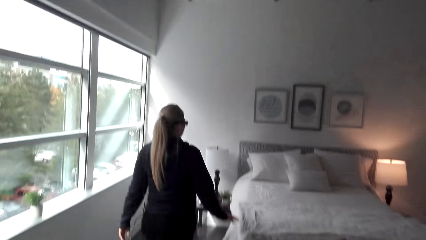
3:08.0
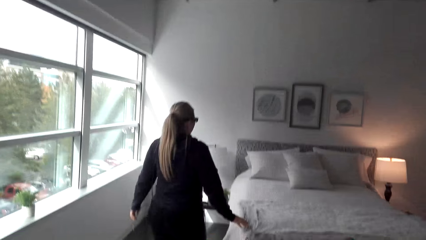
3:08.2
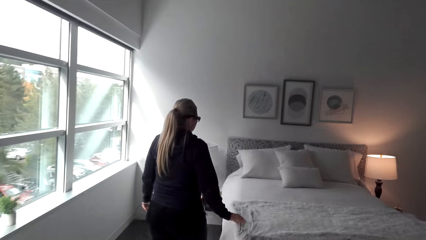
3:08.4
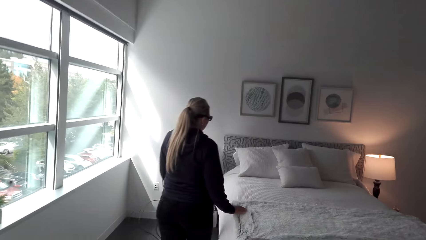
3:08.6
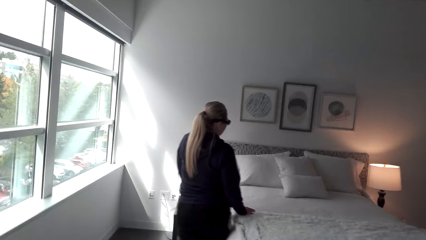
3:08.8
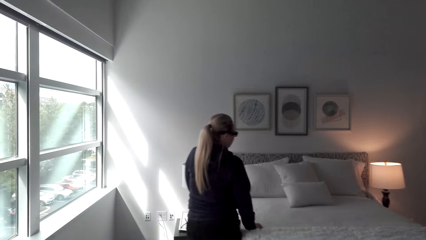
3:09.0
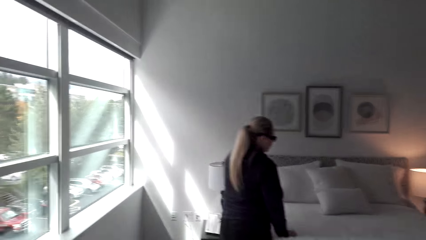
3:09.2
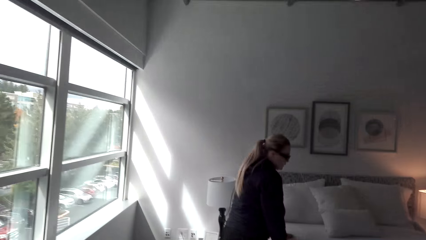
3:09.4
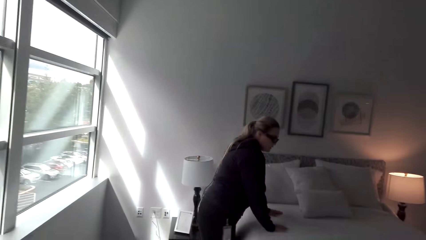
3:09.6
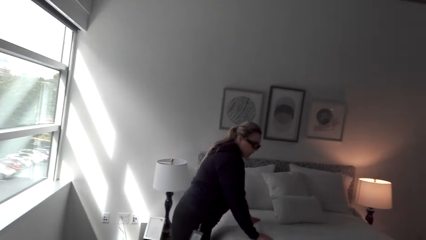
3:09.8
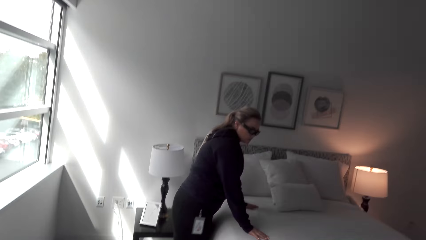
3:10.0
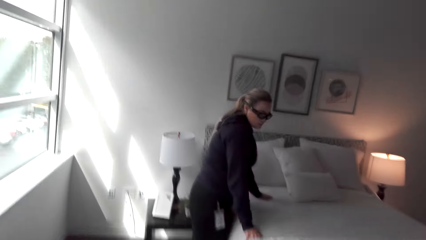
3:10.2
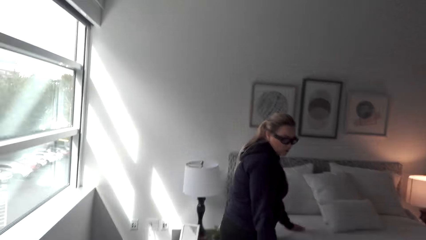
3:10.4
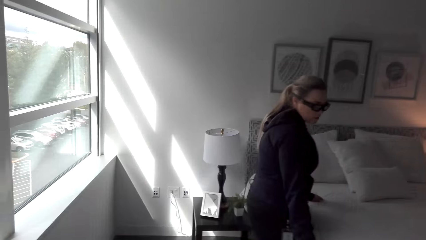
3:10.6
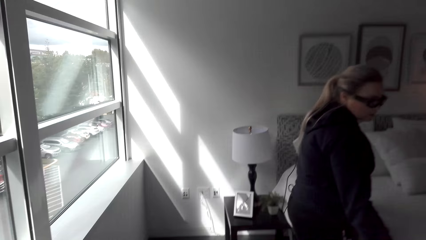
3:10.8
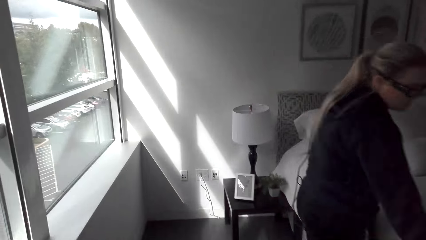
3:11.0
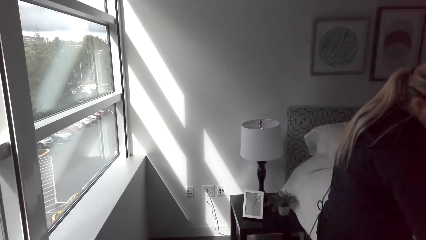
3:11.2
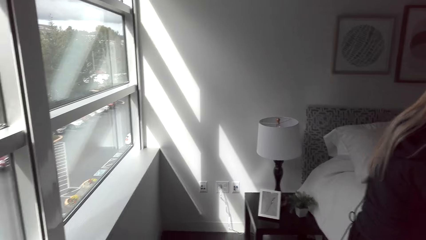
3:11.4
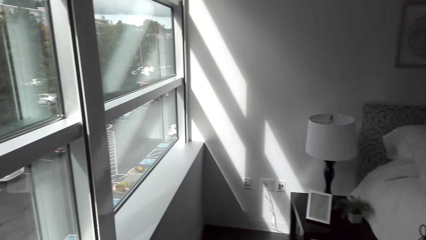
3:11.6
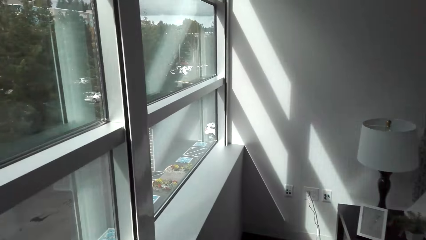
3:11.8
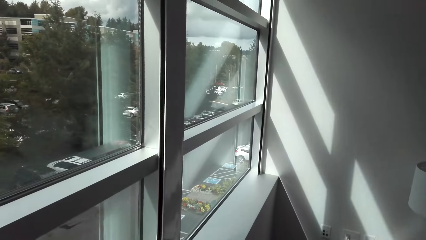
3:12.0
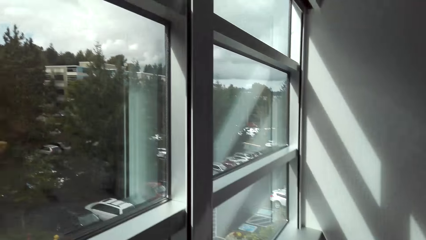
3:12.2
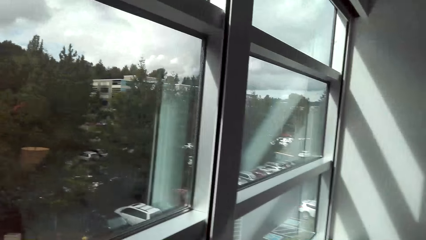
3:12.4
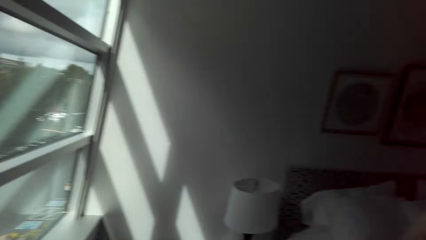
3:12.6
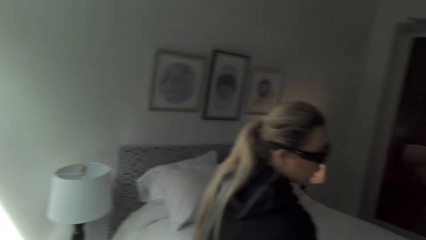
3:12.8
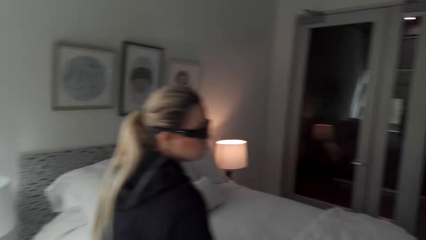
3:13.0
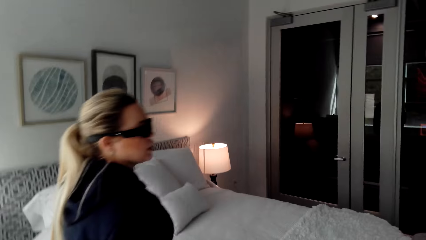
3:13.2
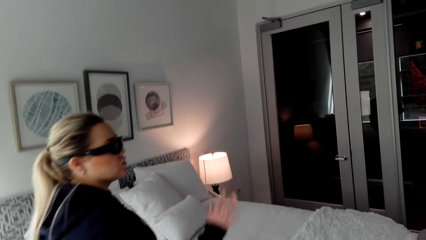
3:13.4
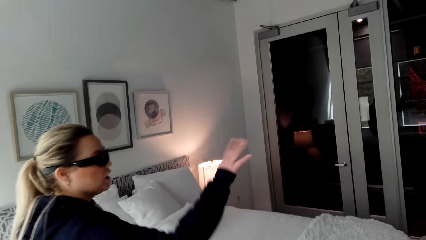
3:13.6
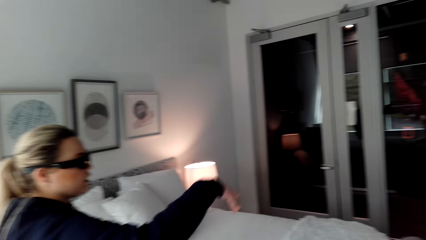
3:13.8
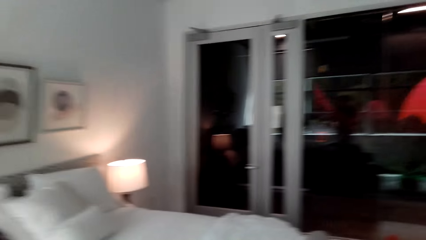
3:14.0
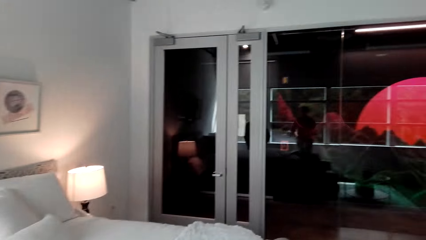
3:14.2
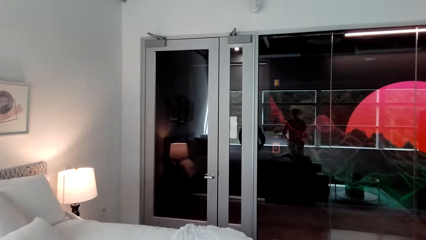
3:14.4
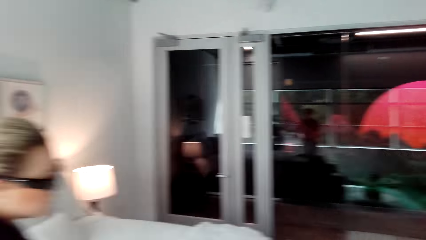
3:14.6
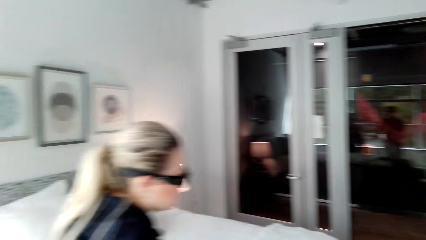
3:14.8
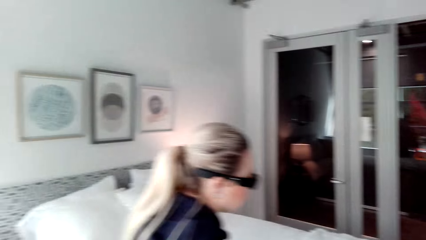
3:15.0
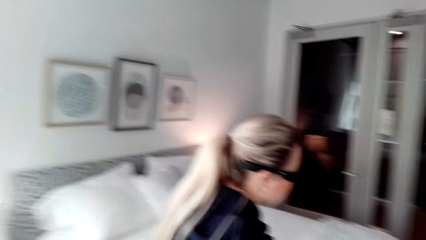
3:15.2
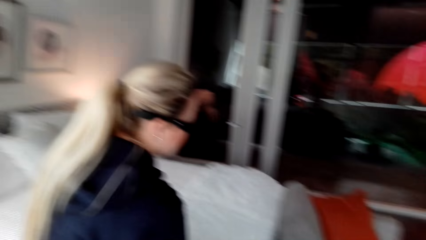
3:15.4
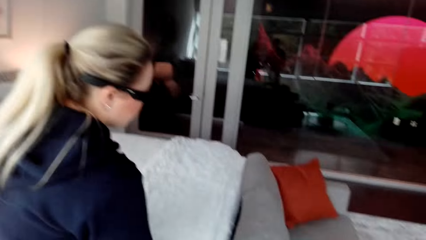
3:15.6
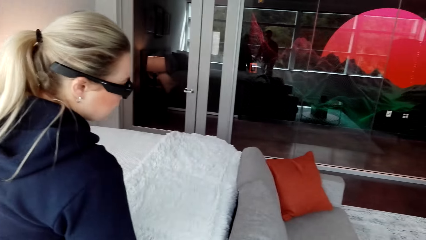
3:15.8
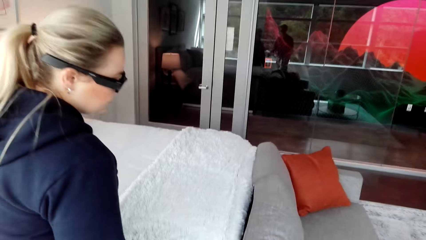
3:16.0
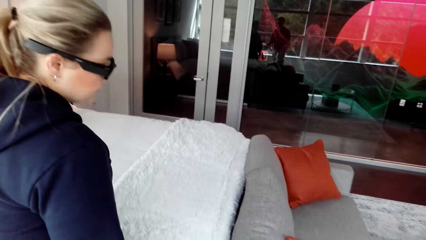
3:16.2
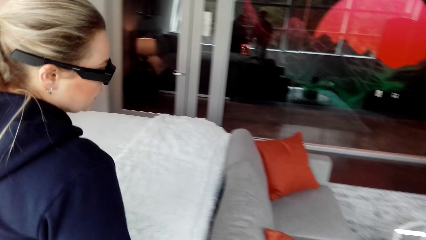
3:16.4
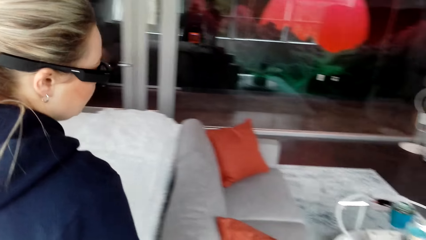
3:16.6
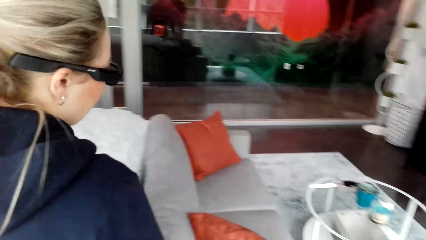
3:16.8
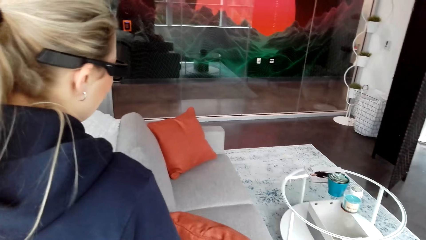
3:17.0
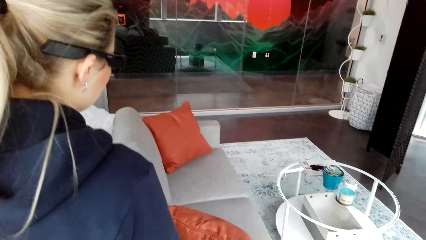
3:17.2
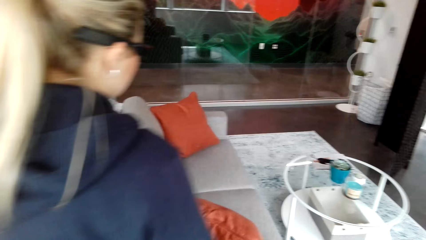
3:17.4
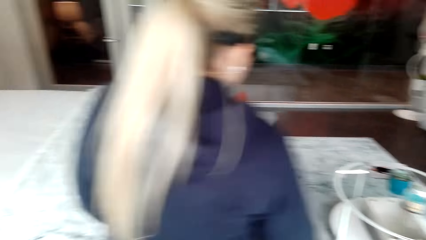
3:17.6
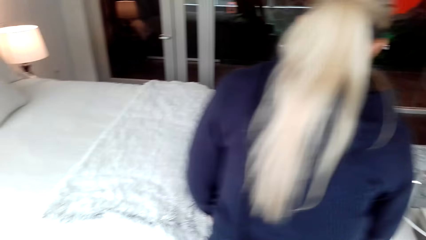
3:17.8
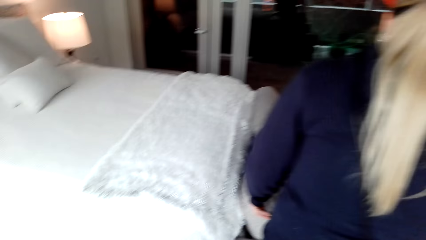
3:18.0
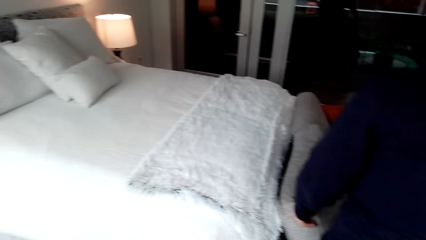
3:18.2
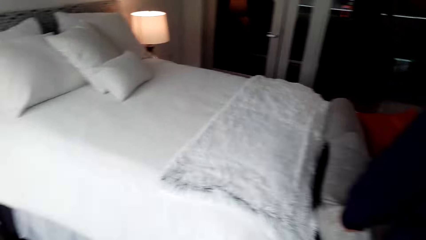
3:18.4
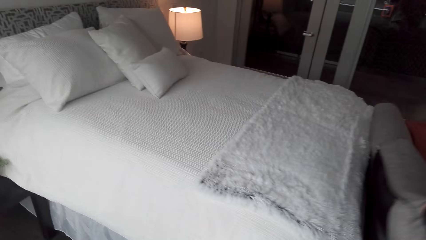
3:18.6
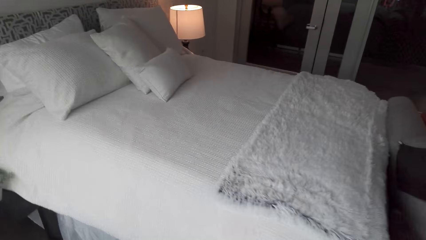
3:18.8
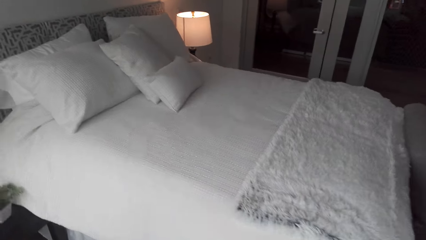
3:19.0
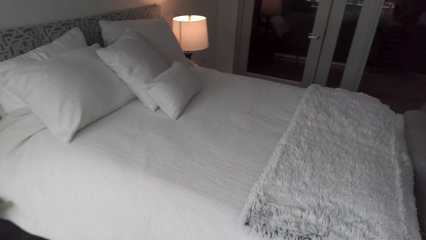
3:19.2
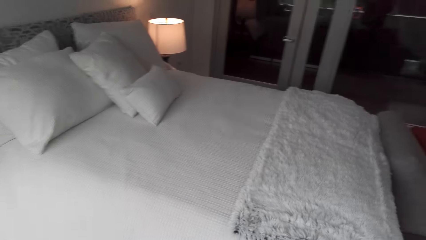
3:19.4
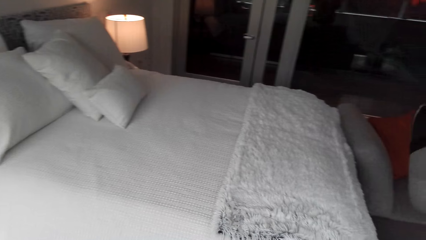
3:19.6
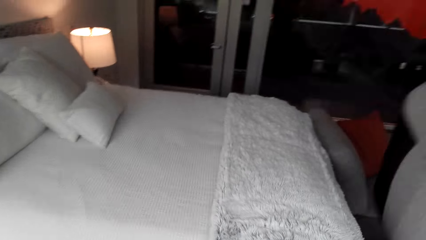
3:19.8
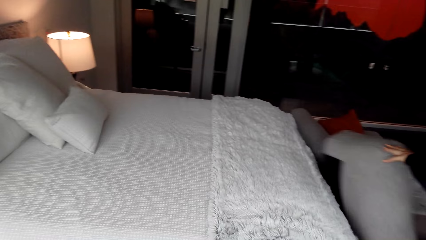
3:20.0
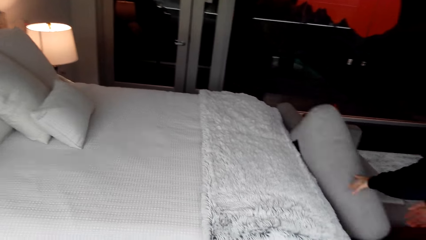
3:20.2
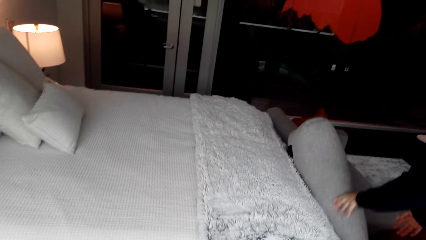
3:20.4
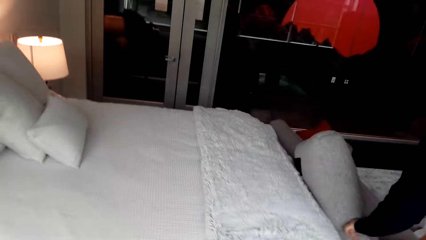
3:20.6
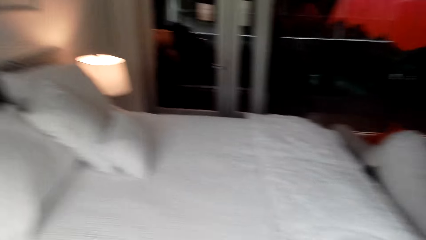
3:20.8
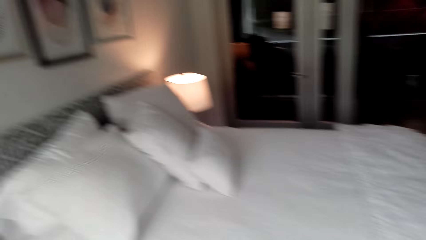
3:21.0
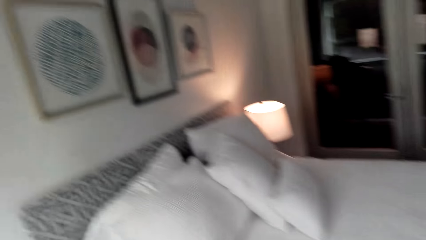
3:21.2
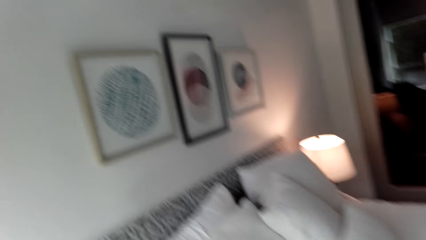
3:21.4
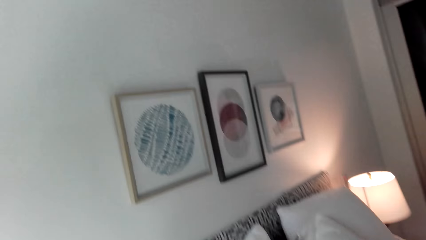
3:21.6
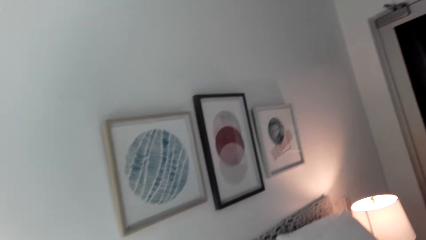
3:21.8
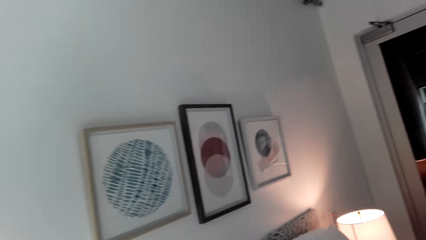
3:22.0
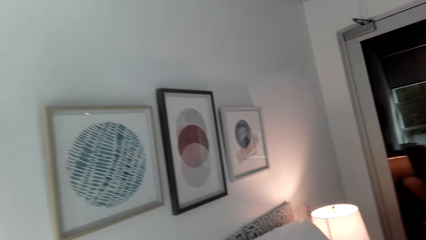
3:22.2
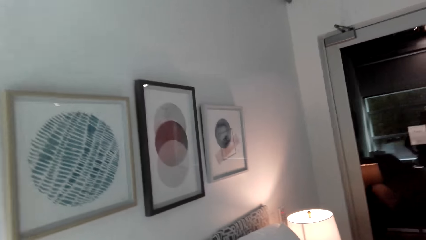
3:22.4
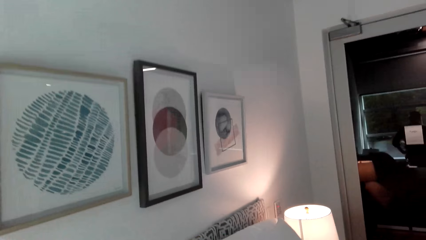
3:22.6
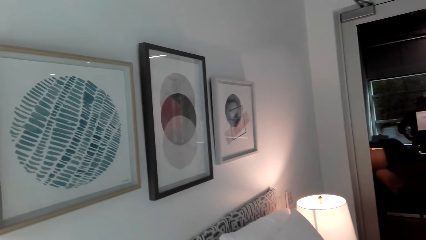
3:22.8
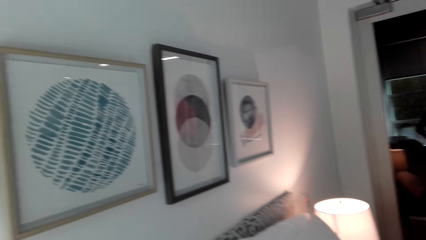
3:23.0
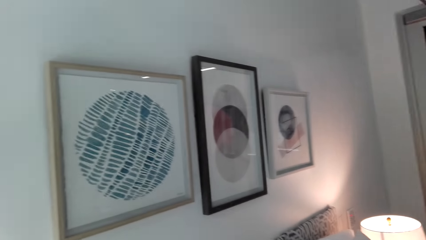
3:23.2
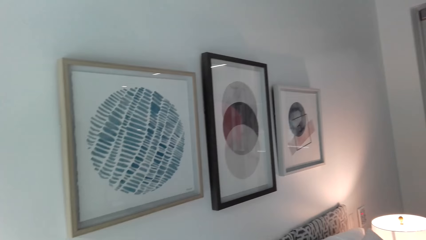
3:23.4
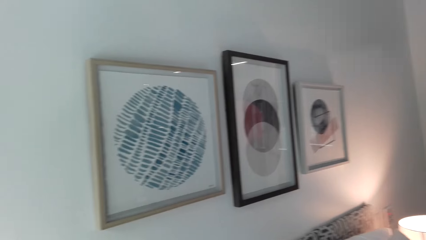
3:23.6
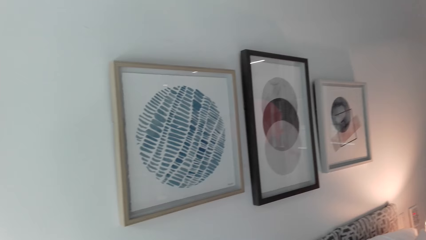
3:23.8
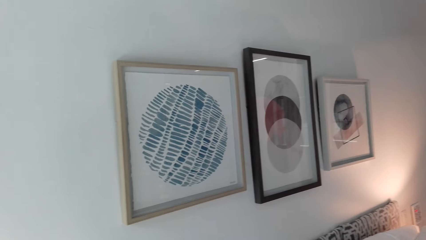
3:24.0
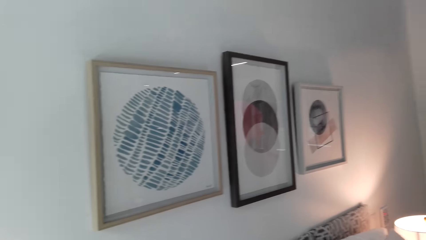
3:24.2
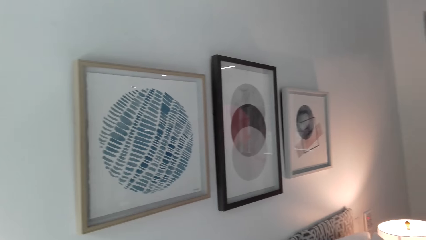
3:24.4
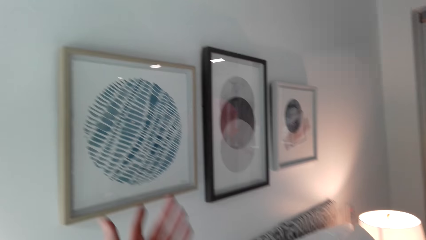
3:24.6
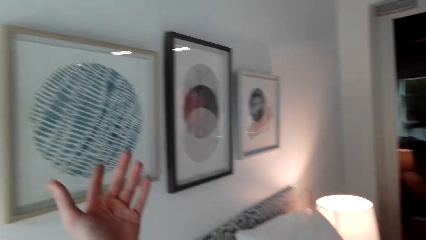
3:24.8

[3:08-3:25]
A person touches the bed. The person lifts the couch cushions and throws the pillow. The camera wearer points at the painting on the wall.
